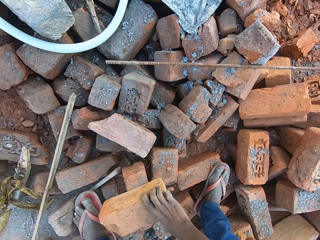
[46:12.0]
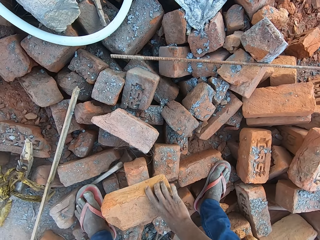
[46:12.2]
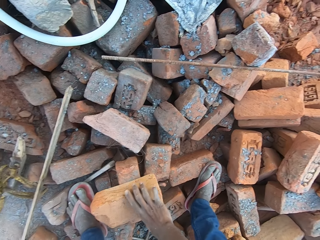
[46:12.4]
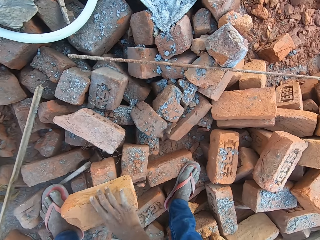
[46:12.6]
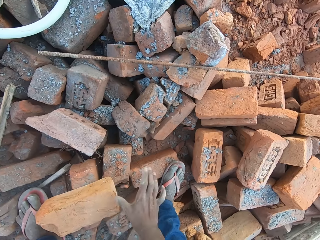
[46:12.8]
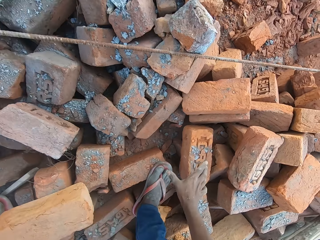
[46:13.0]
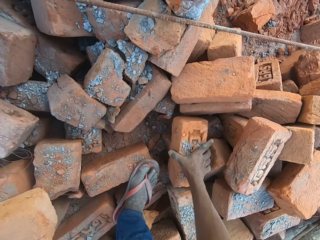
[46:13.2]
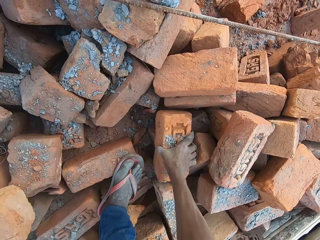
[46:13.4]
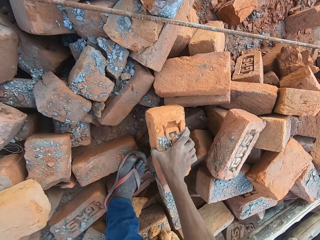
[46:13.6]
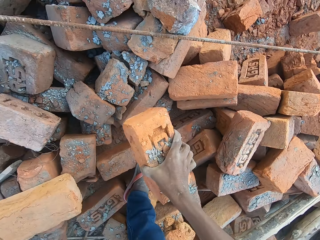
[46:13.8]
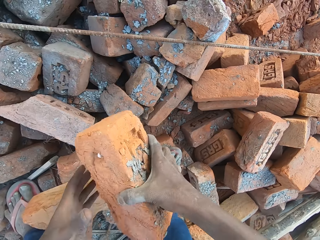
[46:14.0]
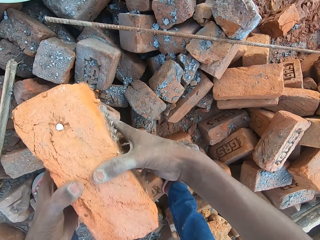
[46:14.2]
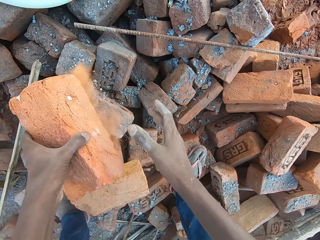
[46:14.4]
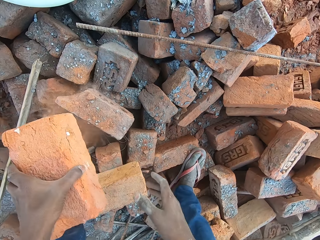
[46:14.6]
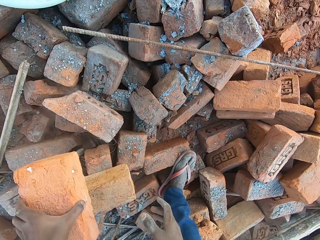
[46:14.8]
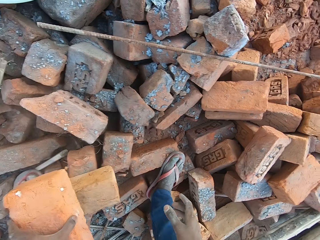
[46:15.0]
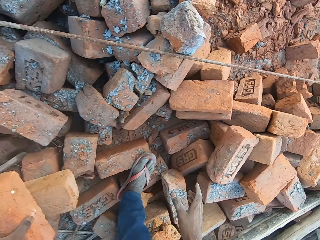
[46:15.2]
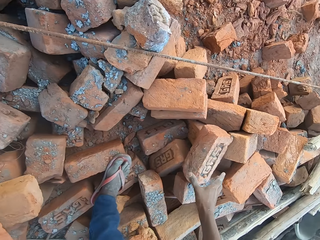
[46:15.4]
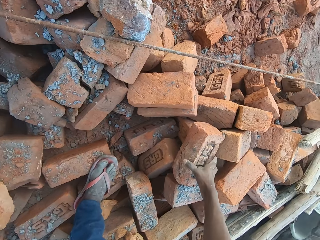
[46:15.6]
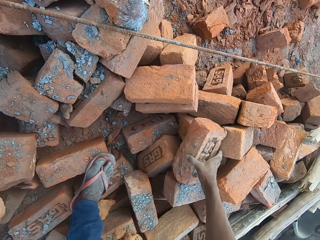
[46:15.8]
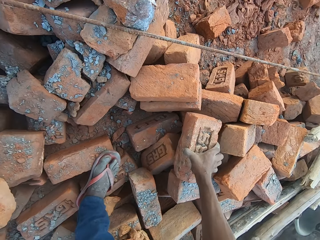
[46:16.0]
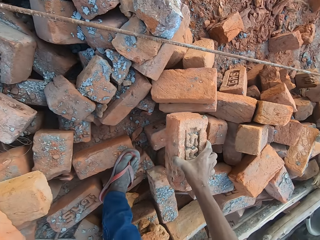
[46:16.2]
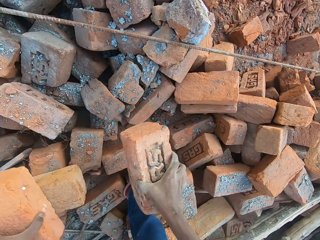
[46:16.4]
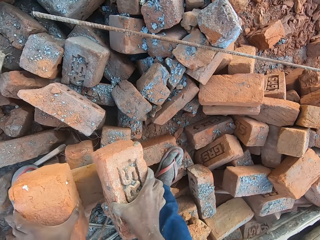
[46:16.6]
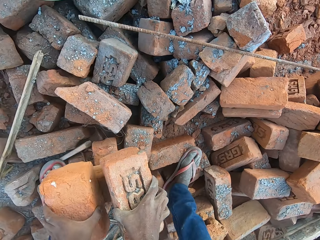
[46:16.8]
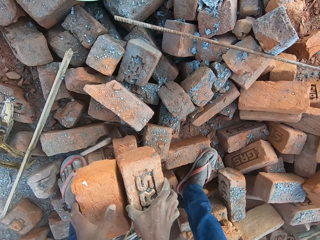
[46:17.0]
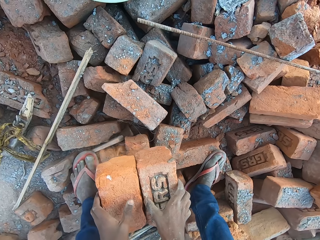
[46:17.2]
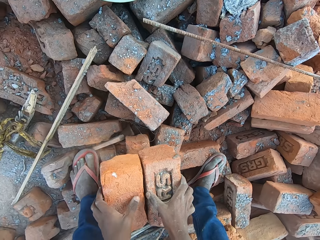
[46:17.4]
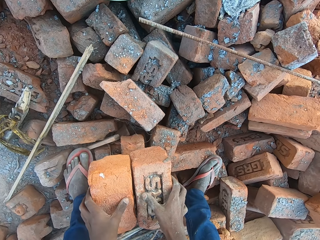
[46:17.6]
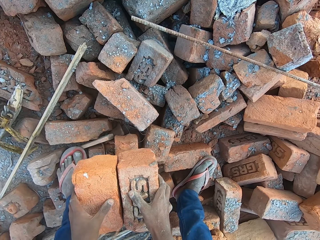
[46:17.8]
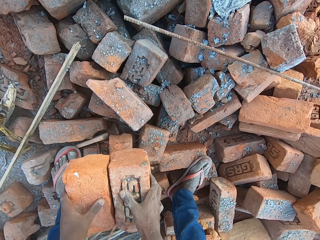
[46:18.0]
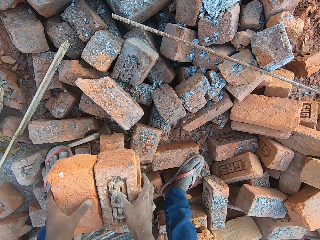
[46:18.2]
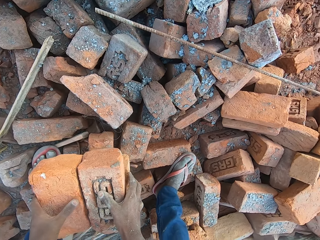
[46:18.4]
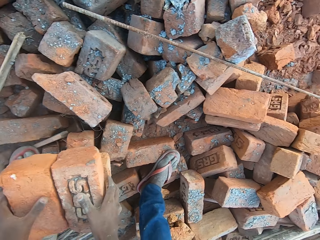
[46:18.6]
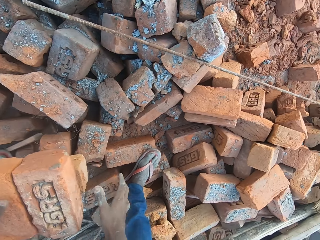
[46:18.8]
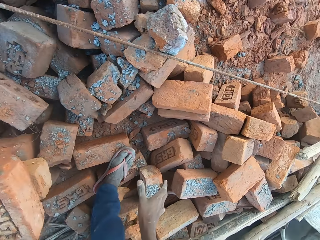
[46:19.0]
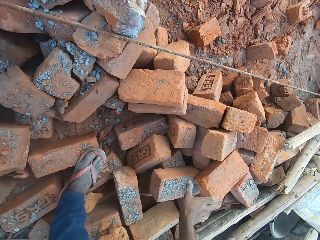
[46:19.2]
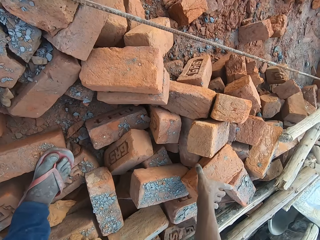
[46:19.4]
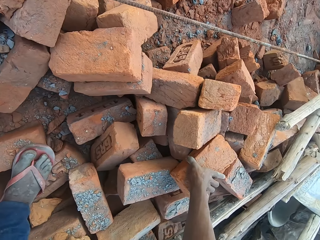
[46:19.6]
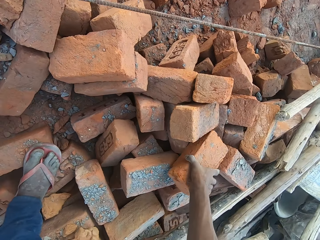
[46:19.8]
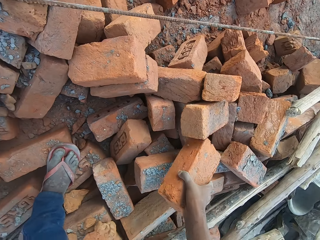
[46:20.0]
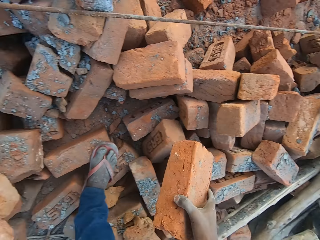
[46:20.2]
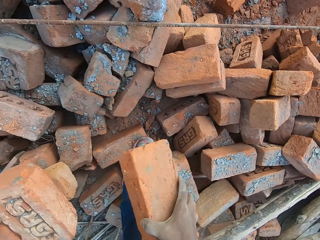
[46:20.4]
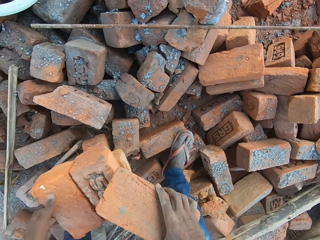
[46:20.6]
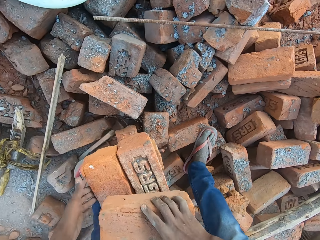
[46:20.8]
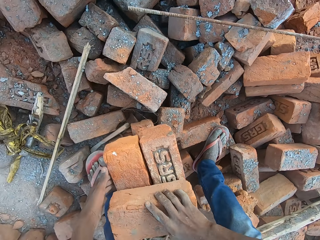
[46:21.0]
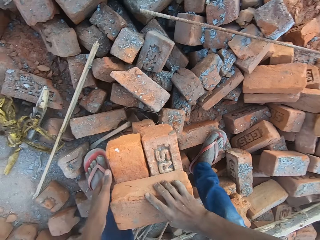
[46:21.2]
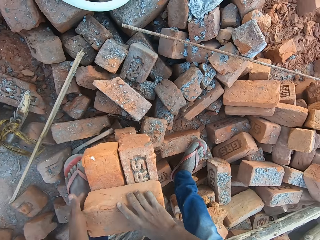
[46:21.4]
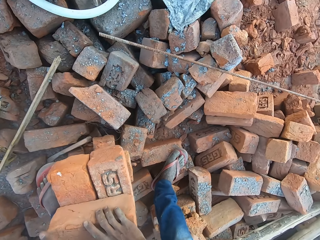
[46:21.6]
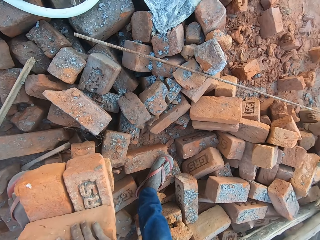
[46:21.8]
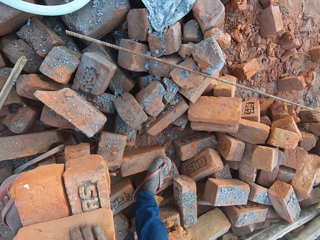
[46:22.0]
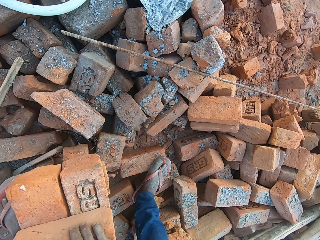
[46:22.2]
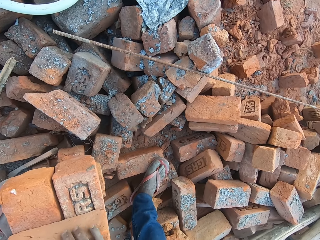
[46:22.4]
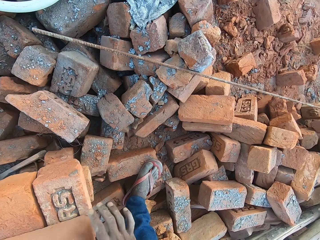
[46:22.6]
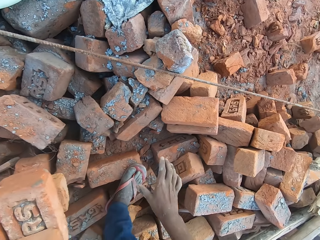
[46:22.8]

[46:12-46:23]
The camera wearer drops the brick on the floor. They pick a brick with the right hand and move the brick to the left hand. They pick a brick with the right hand and drop the brick on the floor. They pick a brick with the right hand and drop the brick on the floor.

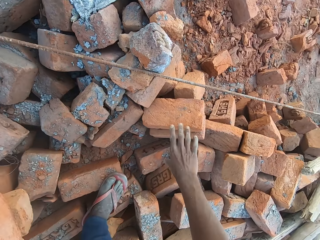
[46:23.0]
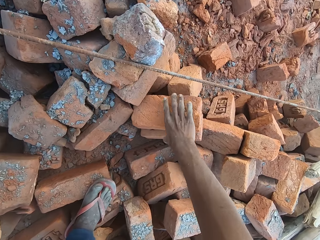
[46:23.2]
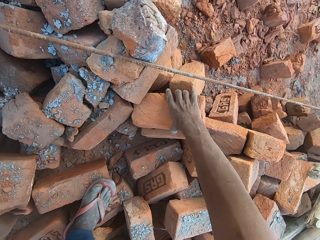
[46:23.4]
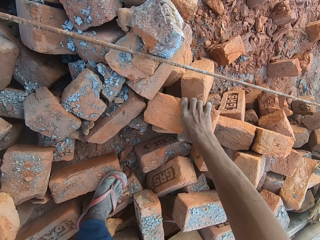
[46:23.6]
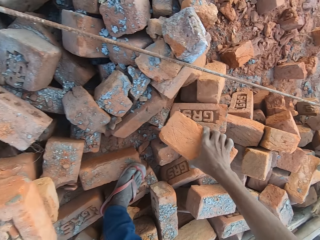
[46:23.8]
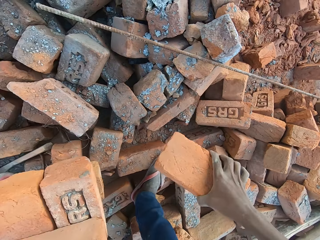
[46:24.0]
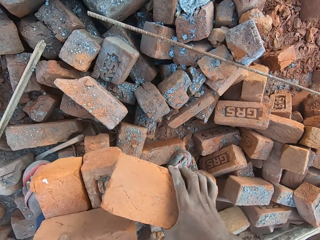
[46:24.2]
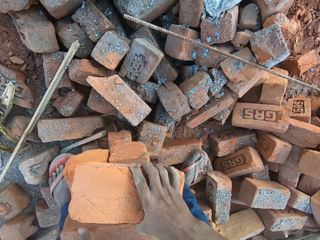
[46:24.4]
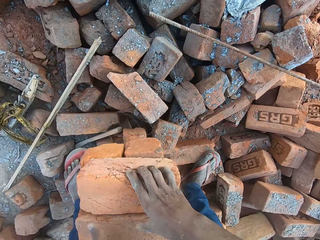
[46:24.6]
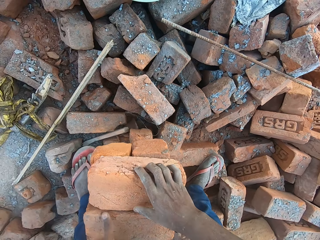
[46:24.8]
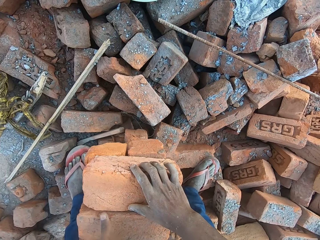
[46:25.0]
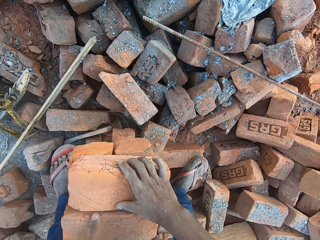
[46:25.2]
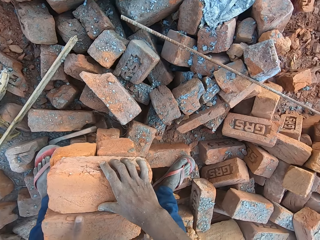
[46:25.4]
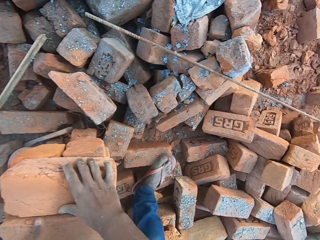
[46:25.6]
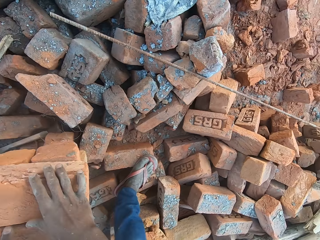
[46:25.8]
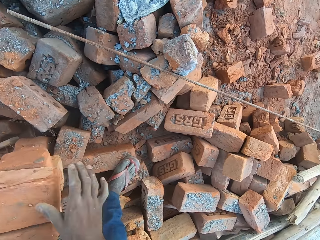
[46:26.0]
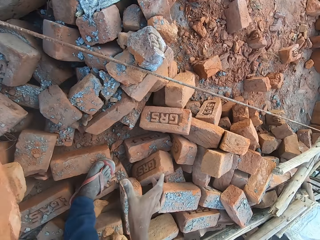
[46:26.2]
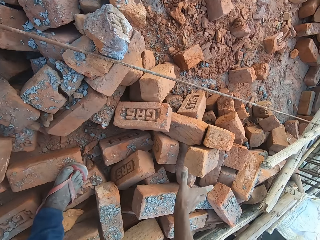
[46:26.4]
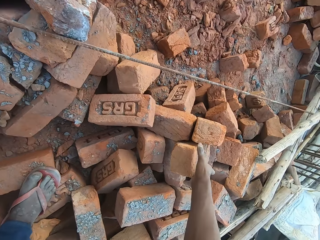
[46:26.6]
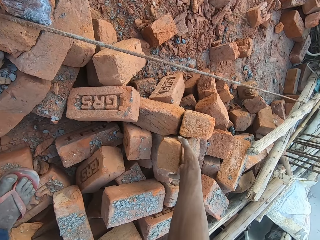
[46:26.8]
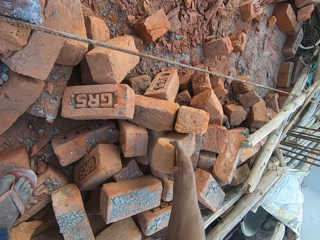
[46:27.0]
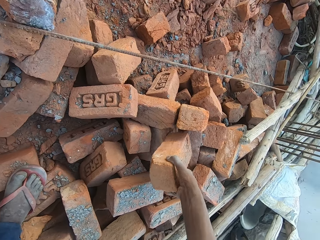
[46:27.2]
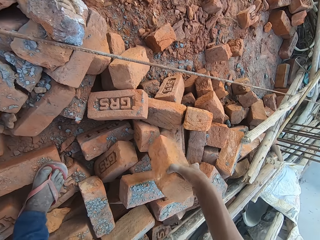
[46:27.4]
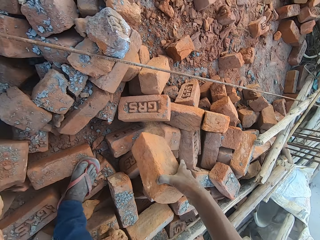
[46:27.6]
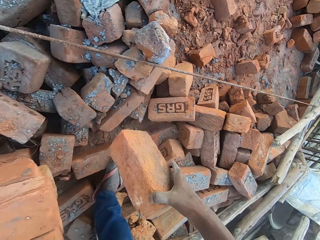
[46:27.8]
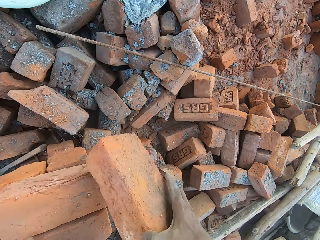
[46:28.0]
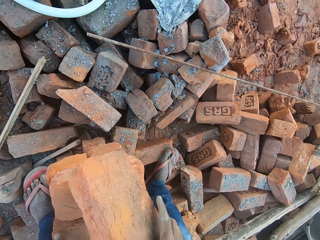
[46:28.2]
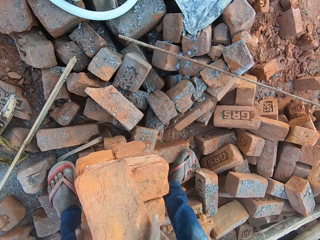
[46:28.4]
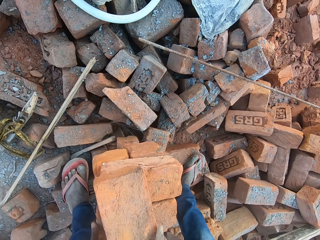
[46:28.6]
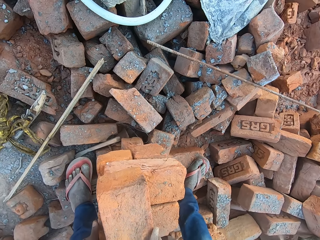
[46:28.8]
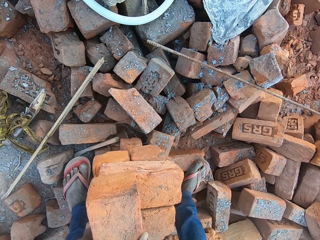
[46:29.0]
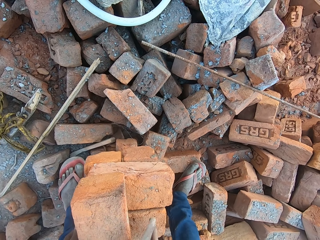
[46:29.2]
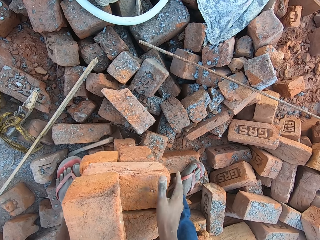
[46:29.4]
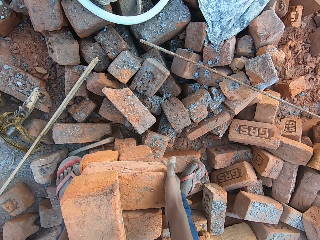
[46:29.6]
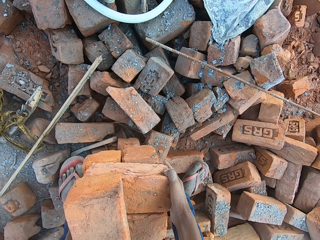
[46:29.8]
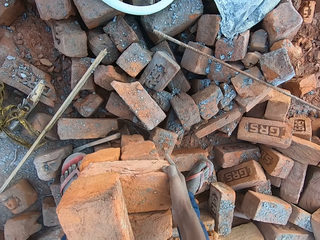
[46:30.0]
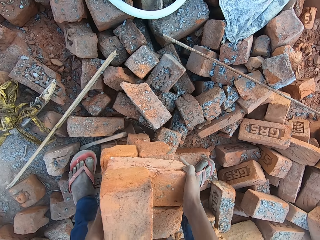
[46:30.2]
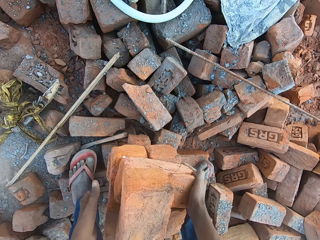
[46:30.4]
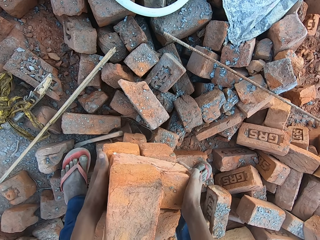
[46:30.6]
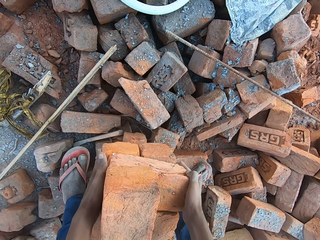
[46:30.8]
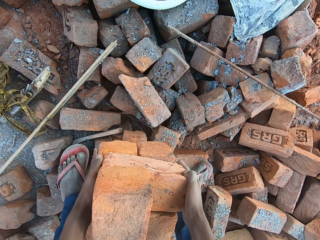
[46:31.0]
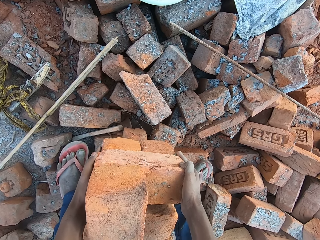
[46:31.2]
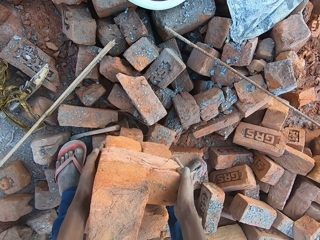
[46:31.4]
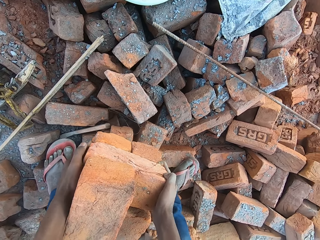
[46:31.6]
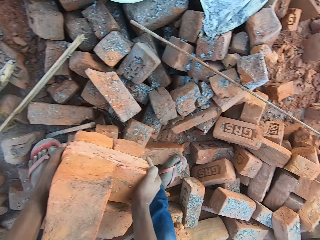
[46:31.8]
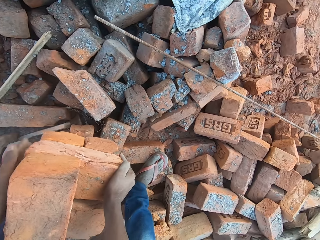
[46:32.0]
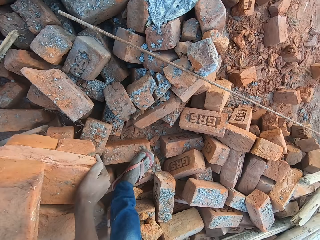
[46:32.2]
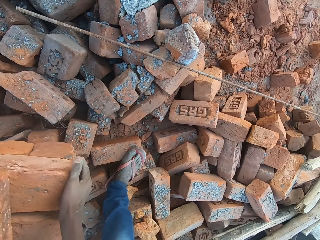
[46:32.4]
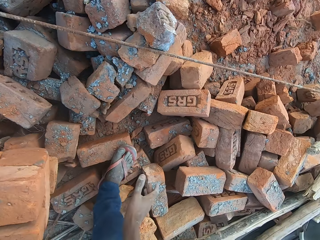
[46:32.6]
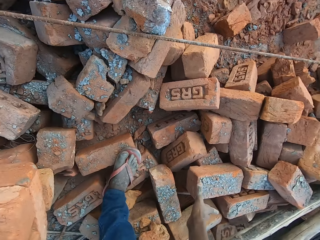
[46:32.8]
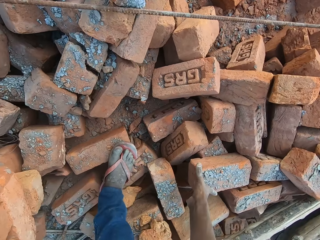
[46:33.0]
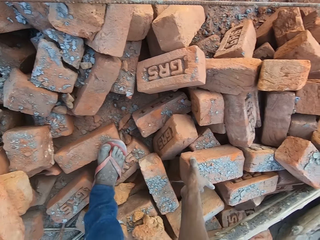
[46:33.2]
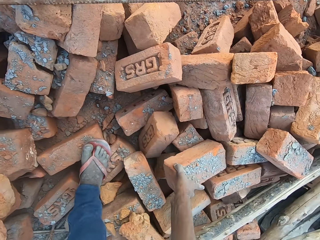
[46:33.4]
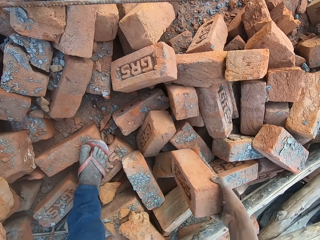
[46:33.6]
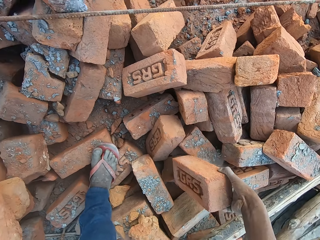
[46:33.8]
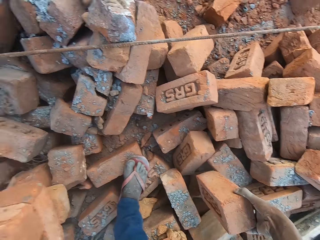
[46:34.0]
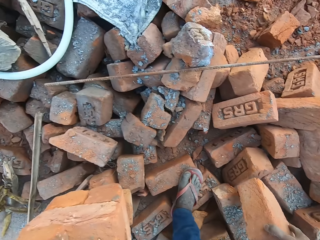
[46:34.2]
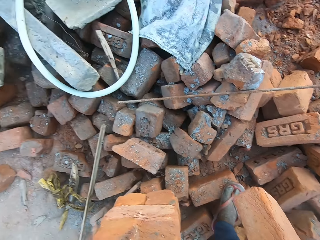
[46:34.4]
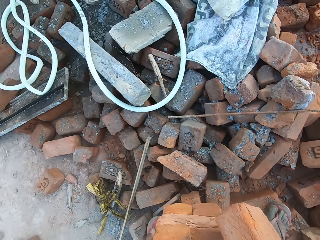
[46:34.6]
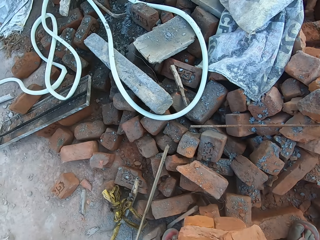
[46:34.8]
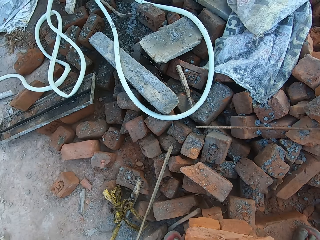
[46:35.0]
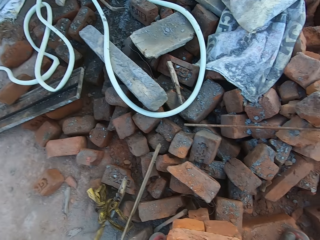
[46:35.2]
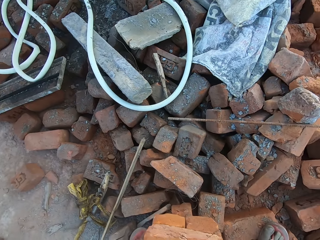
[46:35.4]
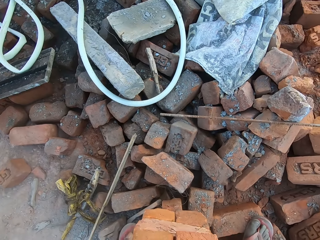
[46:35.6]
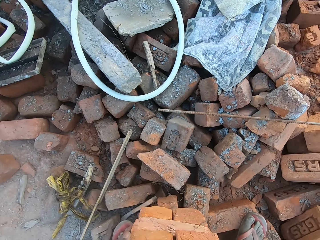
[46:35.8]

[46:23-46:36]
The camera wearer picks a brick with the right hand and drops the brick on the floor. They pick a brick with the right hand and drop the brick on the floor. They pick a brick with the right hand and drop the brick on the floor.
